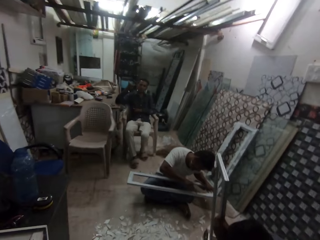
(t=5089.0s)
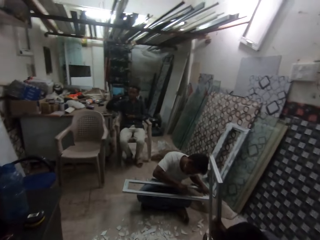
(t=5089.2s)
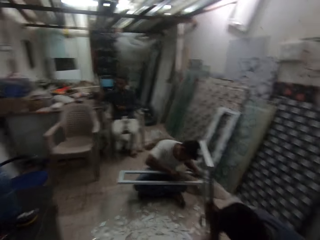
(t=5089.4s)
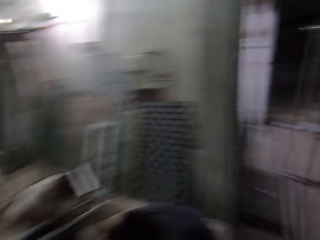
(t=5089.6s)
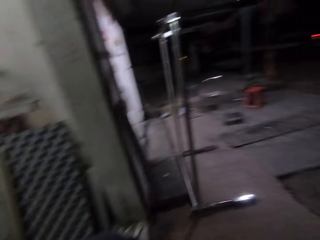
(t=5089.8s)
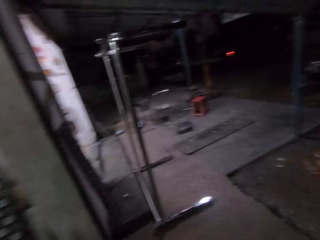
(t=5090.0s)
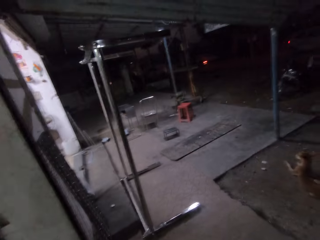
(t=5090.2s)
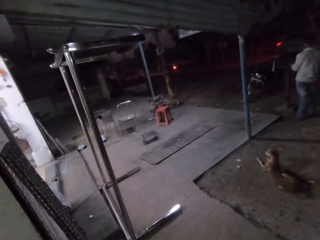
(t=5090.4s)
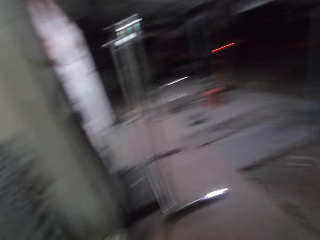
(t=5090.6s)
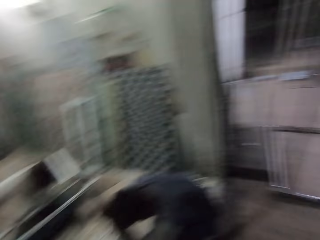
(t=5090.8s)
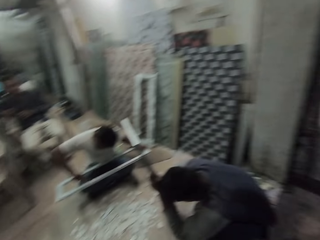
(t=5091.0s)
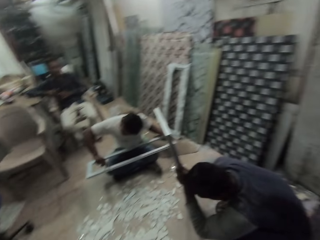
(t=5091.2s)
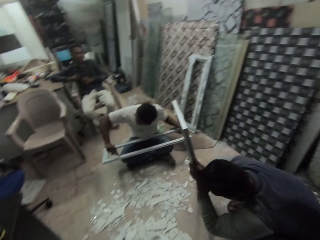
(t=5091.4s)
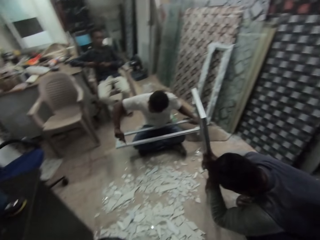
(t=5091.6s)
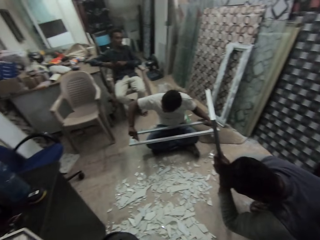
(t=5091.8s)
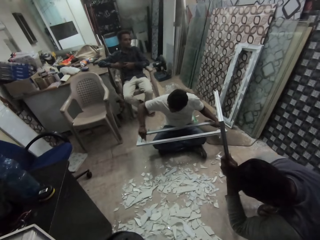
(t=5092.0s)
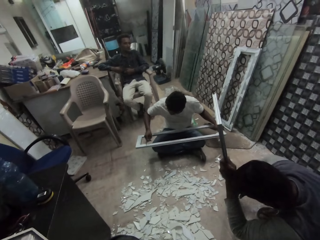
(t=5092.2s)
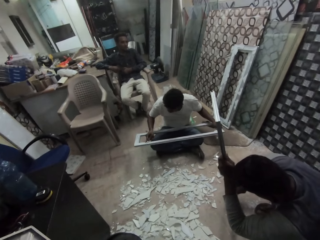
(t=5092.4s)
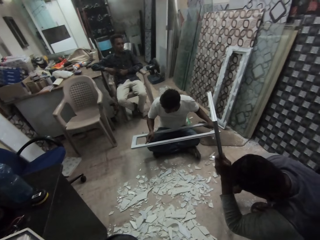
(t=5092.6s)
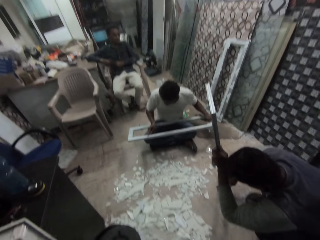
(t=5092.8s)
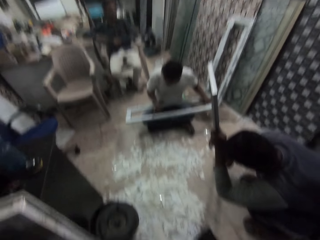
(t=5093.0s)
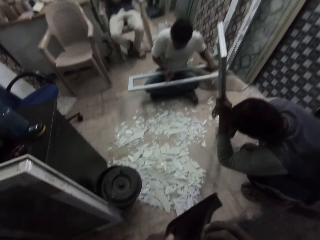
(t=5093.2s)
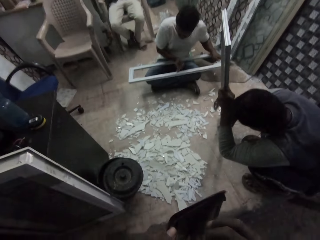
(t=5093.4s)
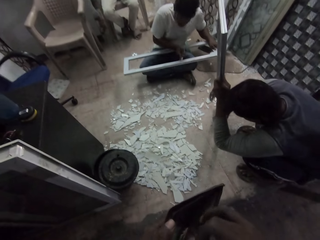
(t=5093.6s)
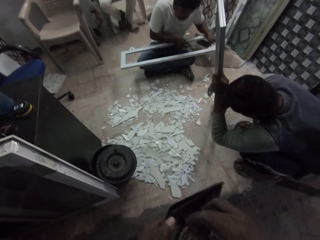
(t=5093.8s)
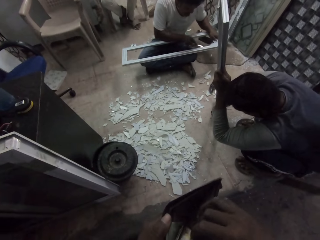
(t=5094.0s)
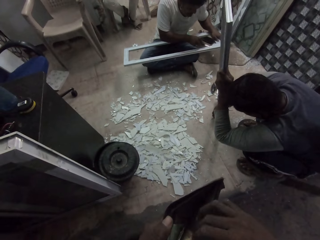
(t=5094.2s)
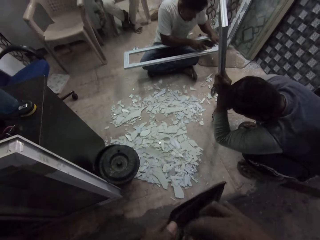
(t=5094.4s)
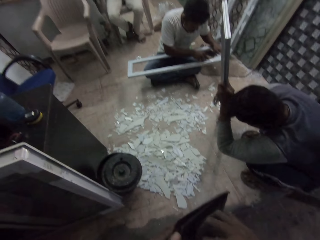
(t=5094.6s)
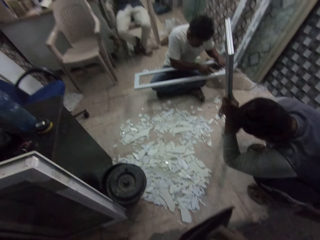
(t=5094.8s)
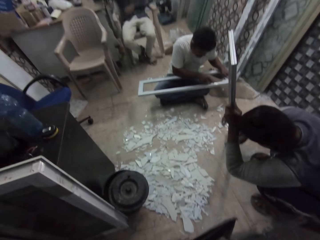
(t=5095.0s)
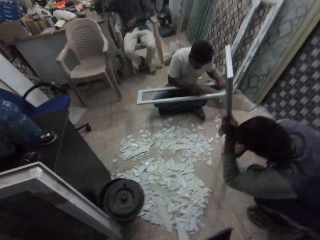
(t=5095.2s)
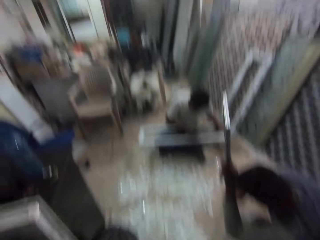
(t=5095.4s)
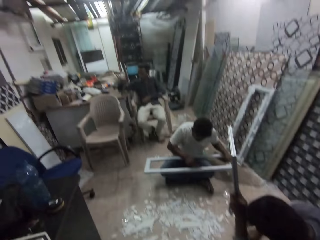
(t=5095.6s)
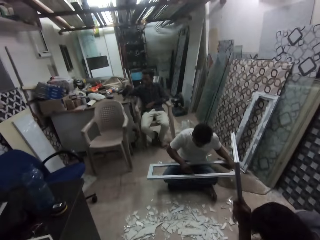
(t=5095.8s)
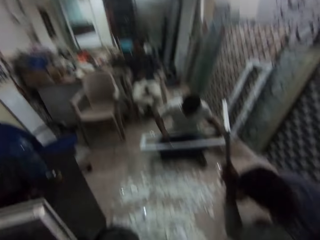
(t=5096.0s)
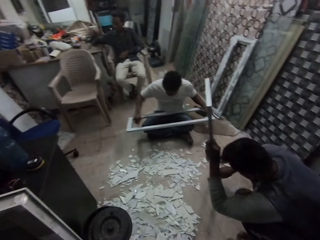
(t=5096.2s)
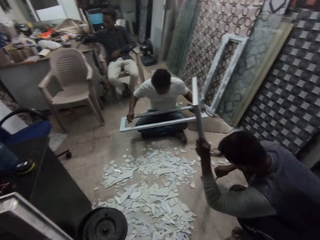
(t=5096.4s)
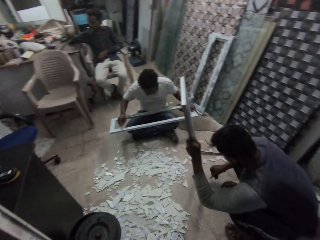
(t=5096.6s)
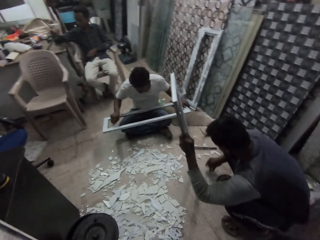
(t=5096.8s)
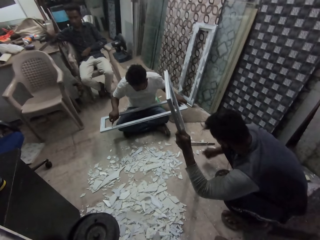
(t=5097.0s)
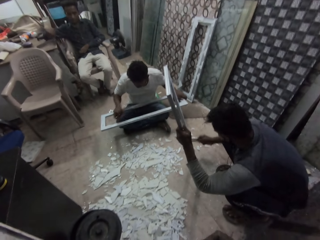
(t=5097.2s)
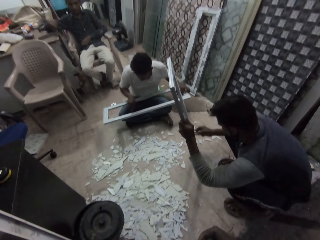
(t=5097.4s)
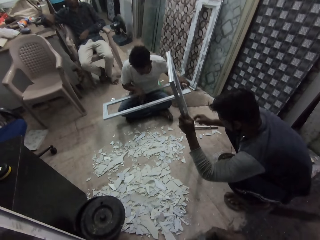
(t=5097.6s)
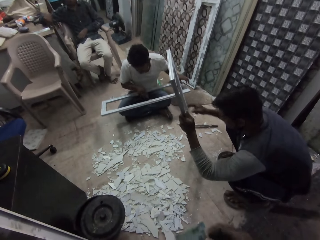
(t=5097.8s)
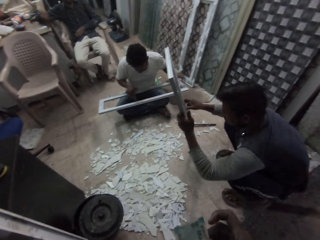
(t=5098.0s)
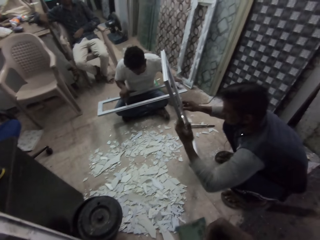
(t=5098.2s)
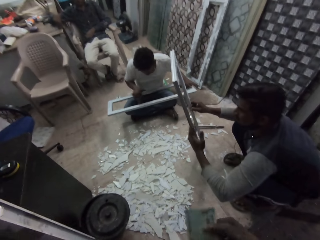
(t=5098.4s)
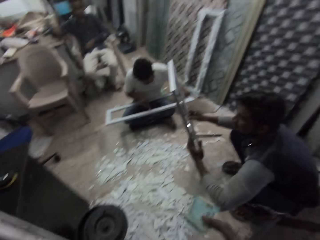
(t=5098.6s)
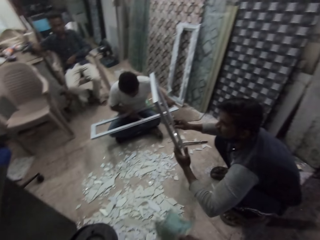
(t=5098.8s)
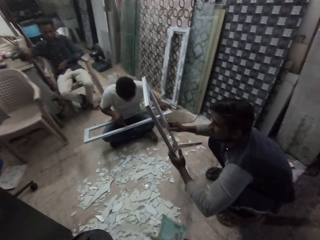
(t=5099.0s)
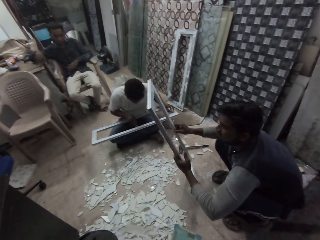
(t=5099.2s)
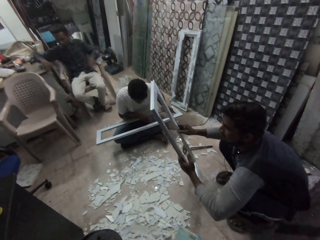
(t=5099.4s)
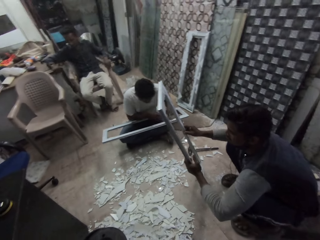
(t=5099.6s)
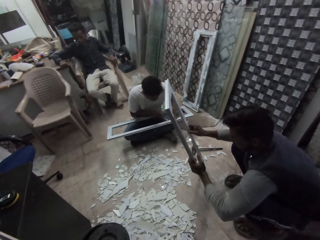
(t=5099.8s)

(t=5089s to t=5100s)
The camera wearer stares at the dog. He interacts with the friends. He moves some currency notes in a wallet with his right hand. He removes the notes from the wallet. He holds a currency note with his right hand.

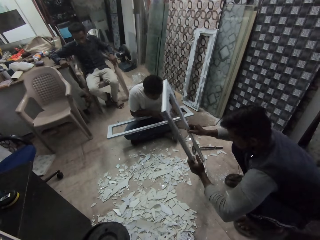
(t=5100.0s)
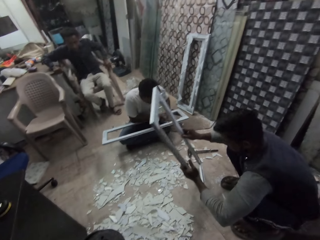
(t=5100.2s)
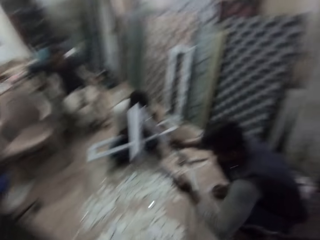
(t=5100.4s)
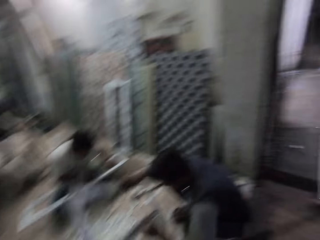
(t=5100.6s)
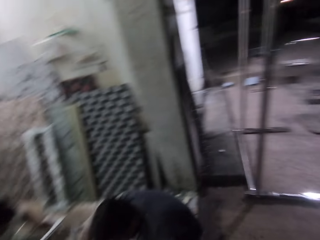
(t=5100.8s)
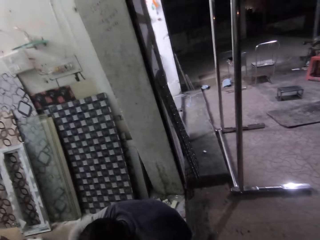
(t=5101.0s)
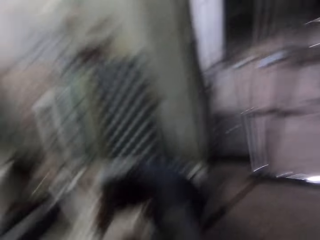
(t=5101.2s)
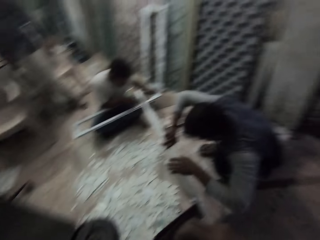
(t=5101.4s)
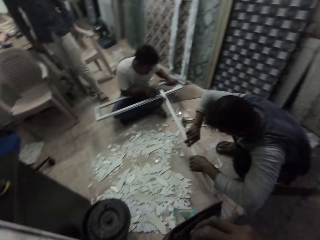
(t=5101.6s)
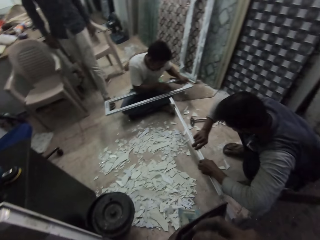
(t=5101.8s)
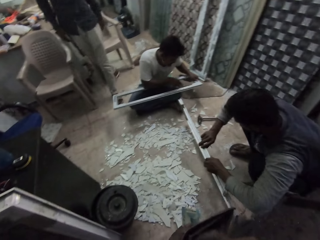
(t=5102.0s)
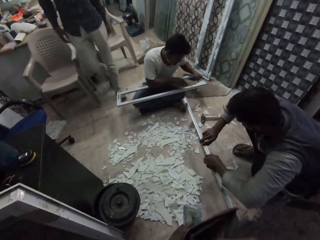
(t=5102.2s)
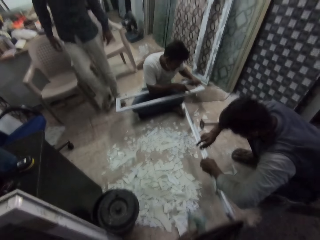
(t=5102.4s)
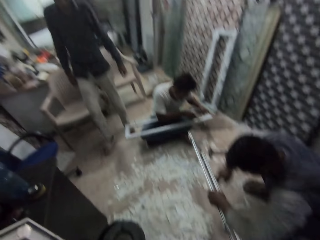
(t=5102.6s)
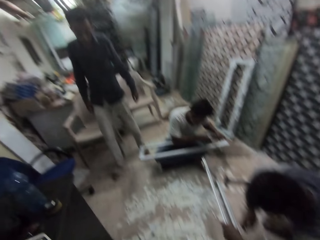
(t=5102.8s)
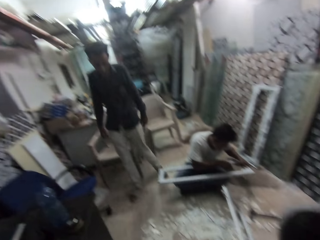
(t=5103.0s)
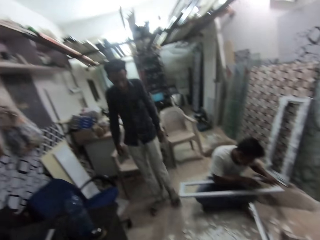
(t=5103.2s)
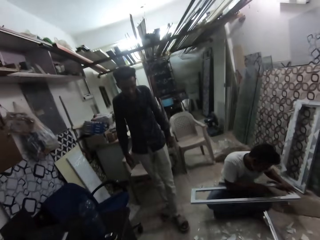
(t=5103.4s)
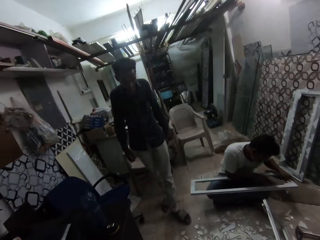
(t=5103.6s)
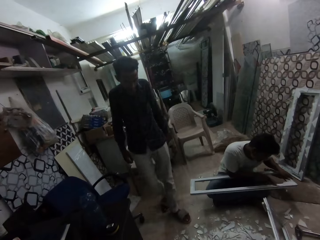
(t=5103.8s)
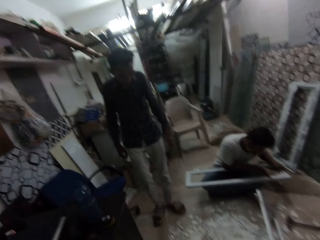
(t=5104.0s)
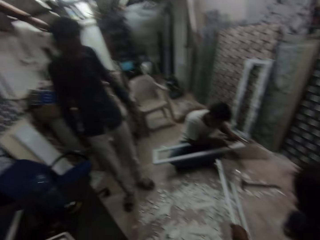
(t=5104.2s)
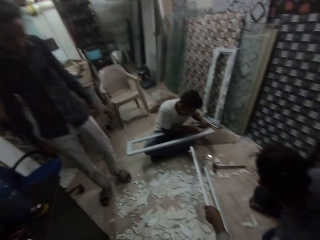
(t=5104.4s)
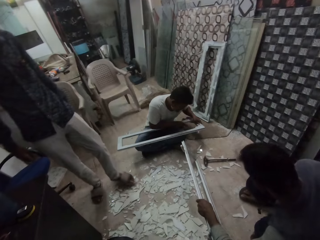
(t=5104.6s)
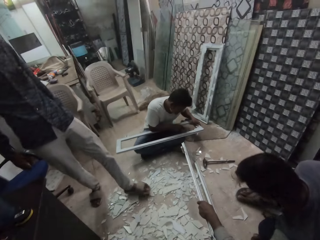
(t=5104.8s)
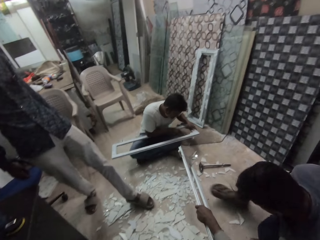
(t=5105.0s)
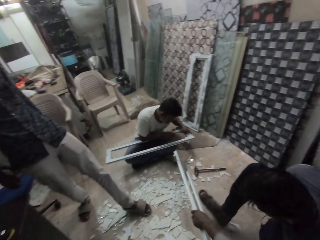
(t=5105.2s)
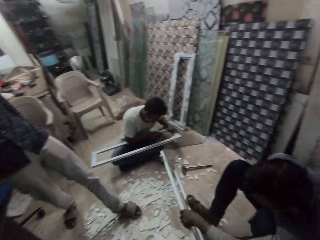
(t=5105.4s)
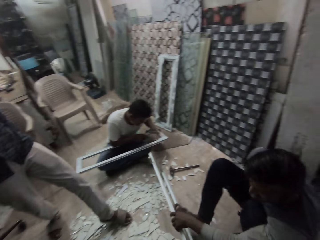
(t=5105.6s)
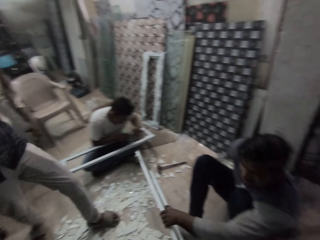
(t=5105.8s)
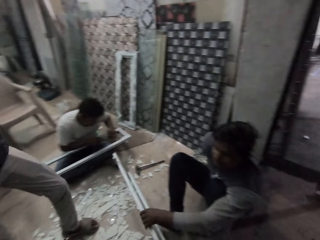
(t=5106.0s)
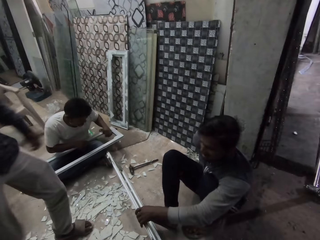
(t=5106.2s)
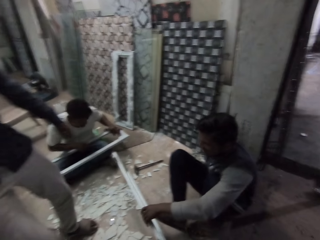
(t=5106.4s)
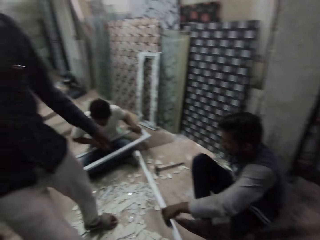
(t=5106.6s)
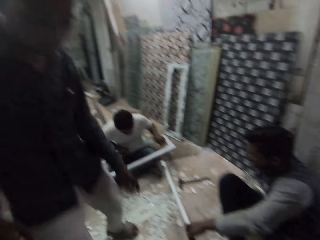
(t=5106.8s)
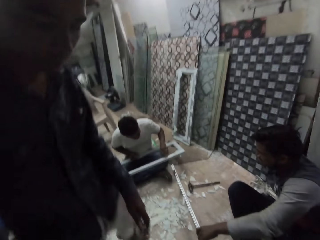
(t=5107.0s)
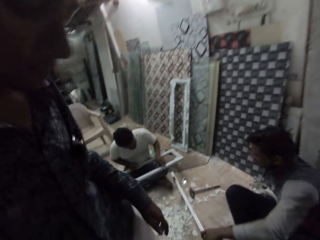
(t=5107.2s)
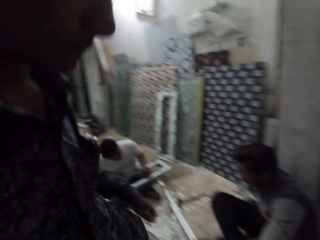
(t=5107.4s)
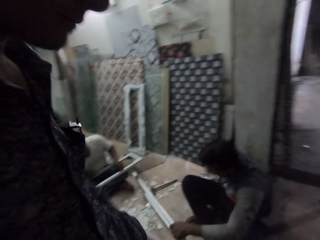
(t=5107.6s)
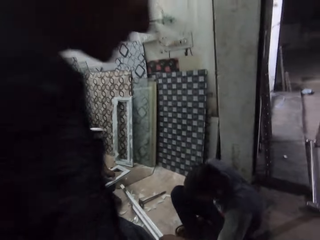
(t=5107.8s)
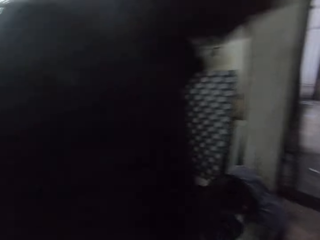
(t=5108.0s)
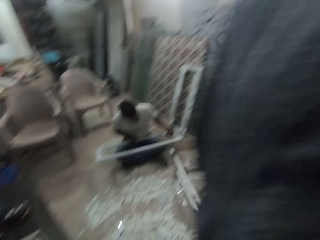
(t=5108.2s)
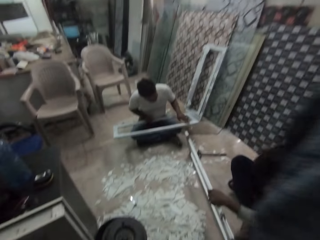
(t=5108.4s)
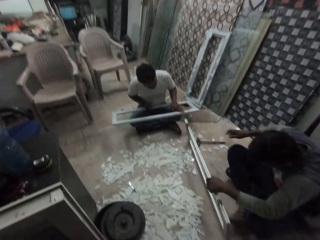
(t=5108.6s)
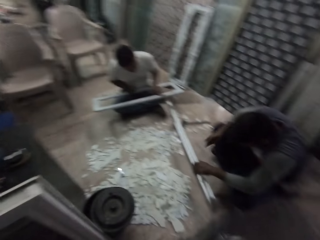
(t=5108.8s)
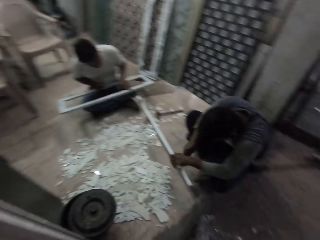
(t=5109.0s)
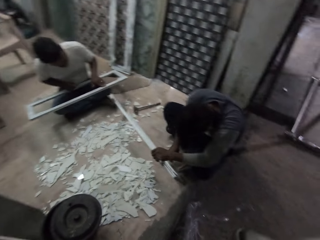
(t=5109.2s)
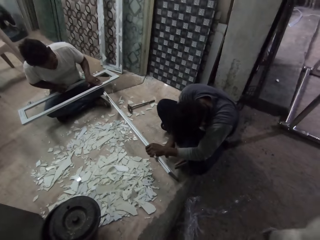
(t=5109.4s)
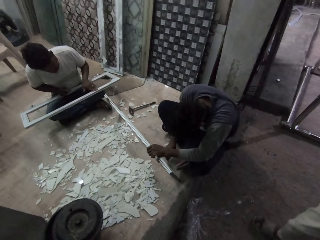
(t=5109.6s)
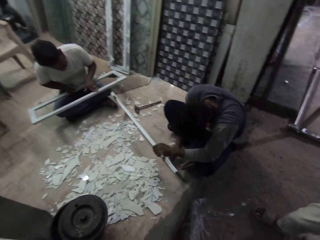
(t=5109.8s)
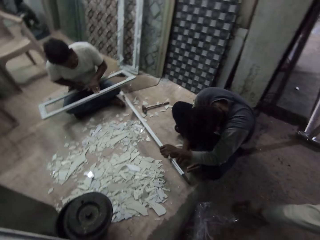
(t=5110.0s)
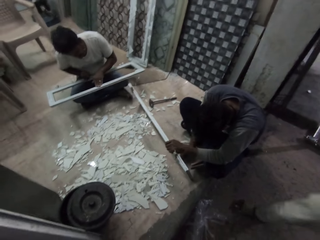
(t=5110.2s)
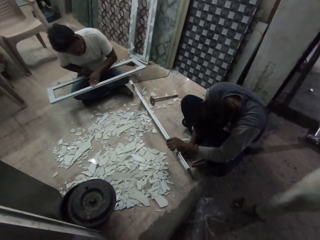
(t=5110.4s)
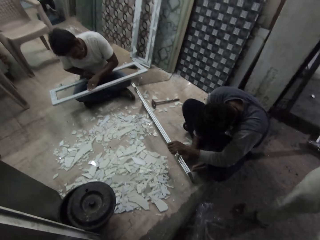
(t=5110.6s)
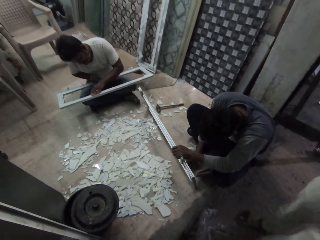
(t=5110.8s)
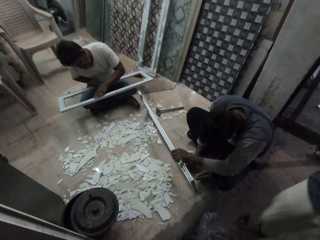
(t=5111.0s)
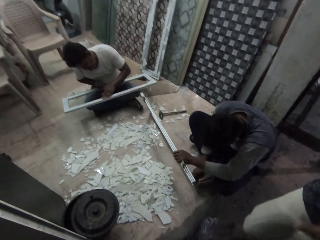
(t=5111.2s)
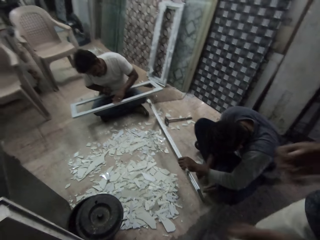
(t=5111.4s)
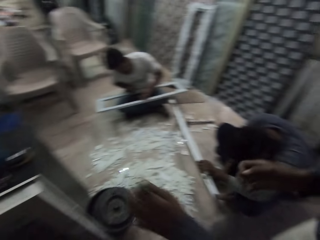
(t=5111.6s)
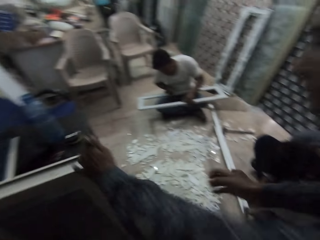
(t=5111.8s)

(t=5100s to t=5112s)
A man stands from a chair. Another man picks the baluster from the ground with both hands. The camera wearer moves the currency notes in the wallet with his right hand. The second man drops the baluster on the ground with both hands. Another man walks in the stall. The second man sits on the ground. The first man walks out of the workshop. A third man rubs the baluster with his left hand. The second man scraps the baluster with the scrapper in his right hand.
